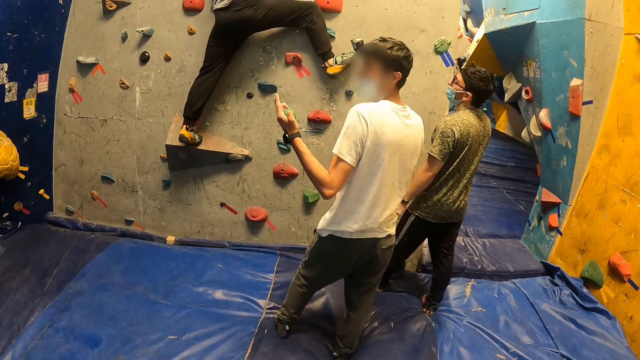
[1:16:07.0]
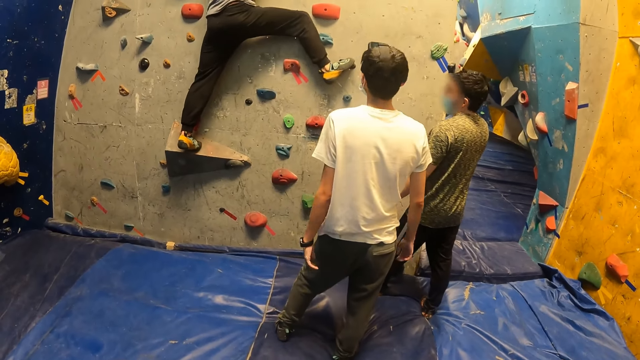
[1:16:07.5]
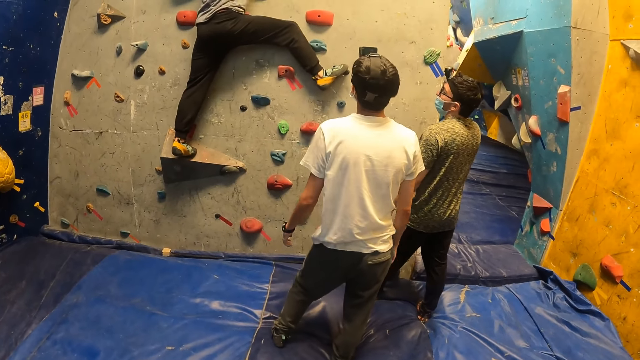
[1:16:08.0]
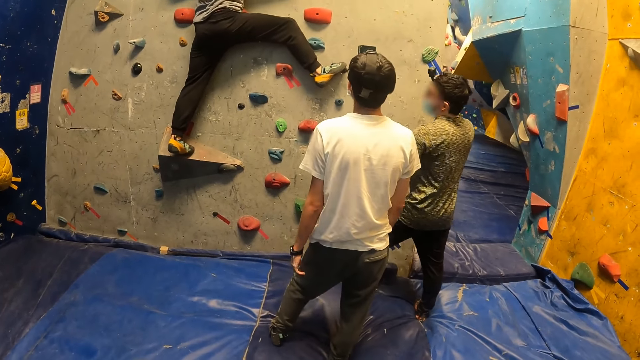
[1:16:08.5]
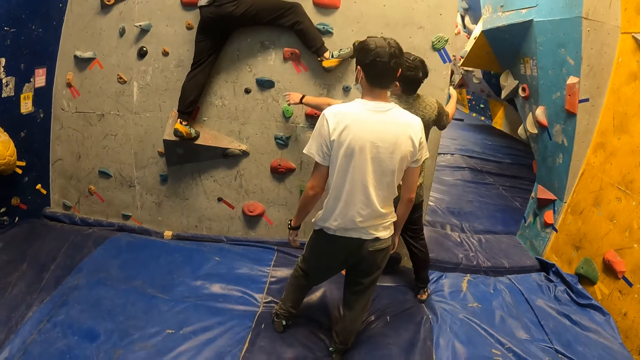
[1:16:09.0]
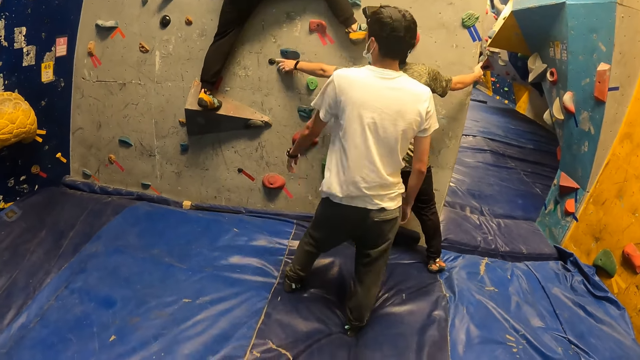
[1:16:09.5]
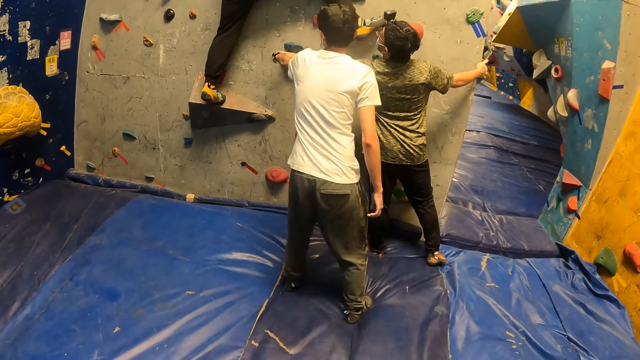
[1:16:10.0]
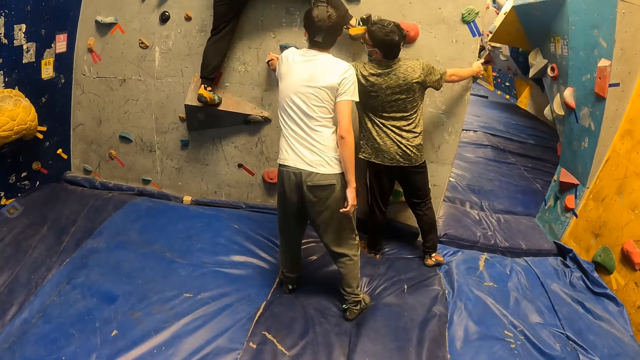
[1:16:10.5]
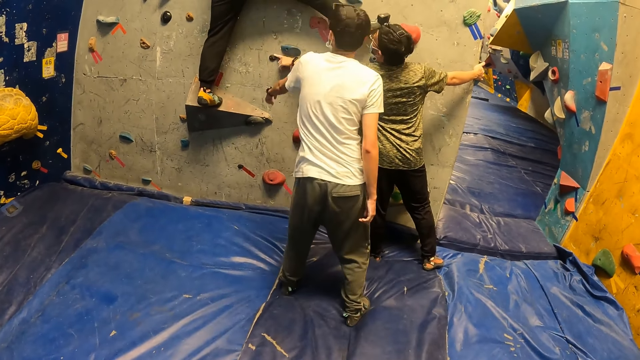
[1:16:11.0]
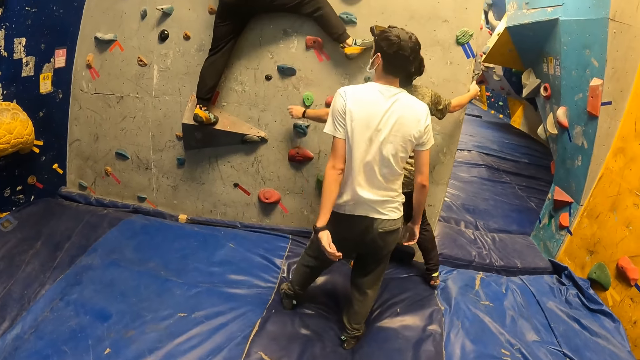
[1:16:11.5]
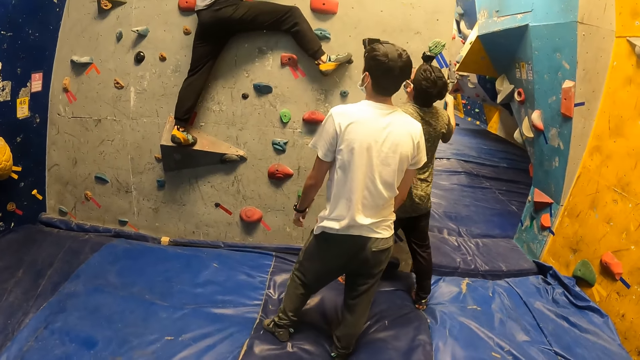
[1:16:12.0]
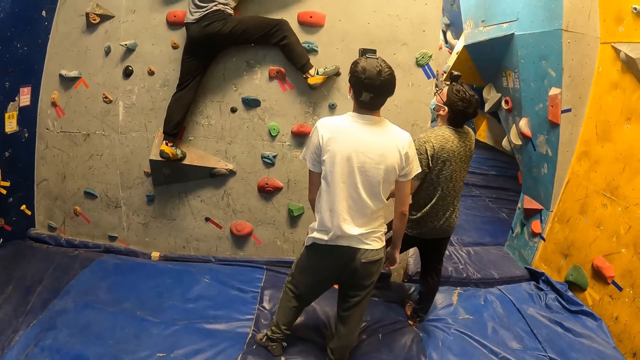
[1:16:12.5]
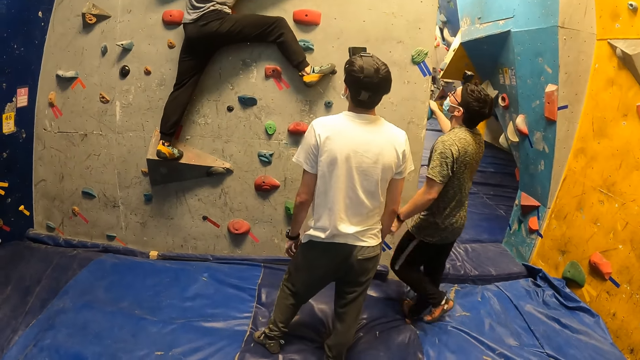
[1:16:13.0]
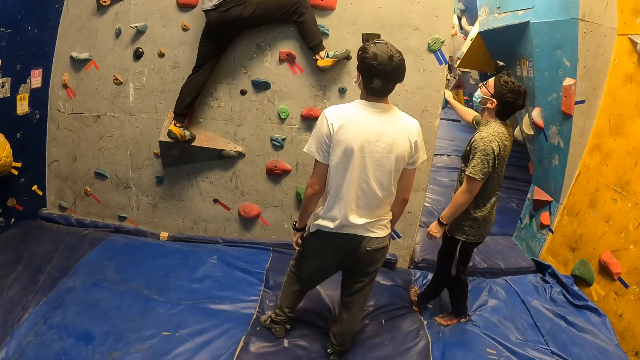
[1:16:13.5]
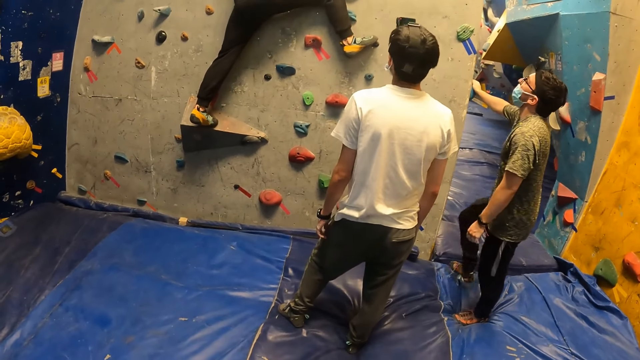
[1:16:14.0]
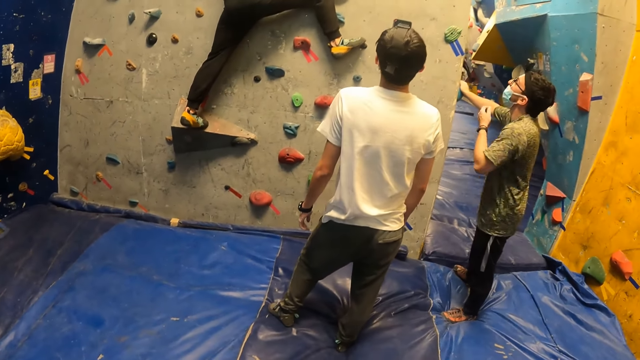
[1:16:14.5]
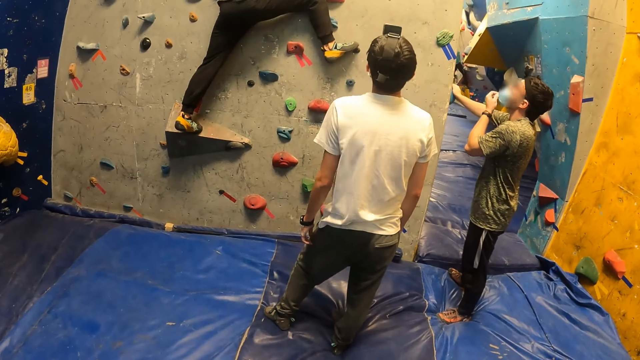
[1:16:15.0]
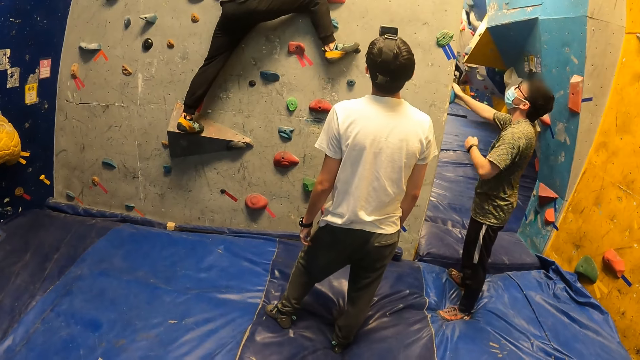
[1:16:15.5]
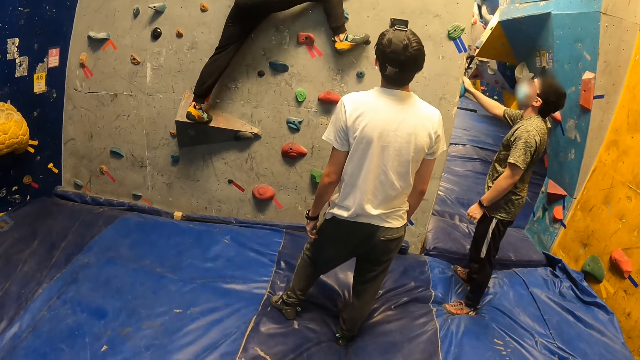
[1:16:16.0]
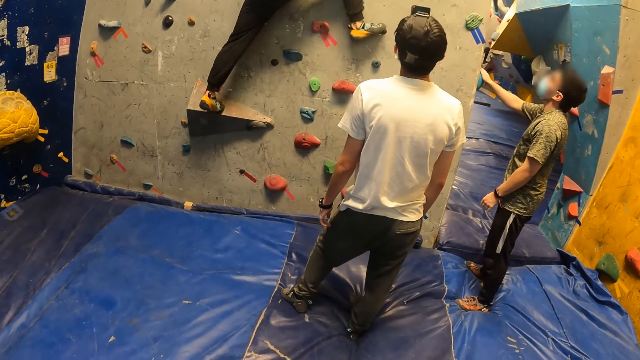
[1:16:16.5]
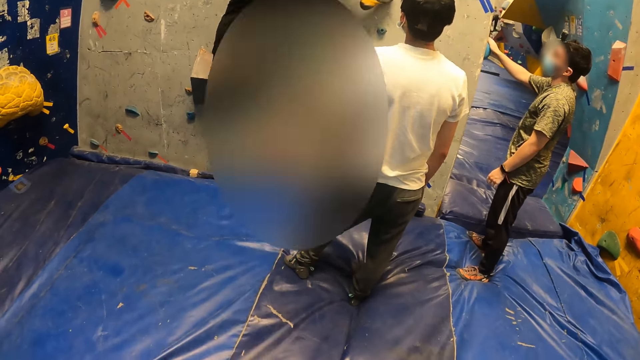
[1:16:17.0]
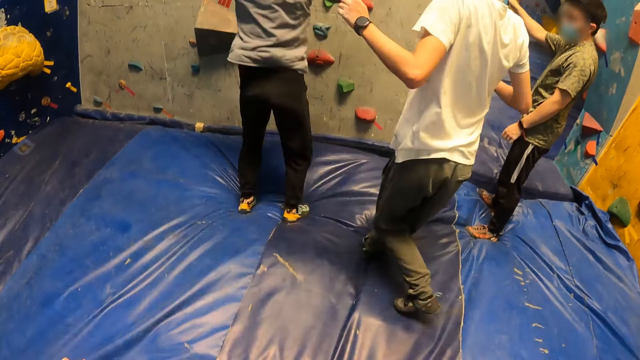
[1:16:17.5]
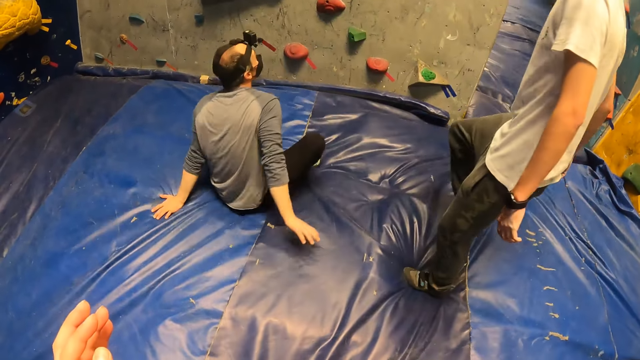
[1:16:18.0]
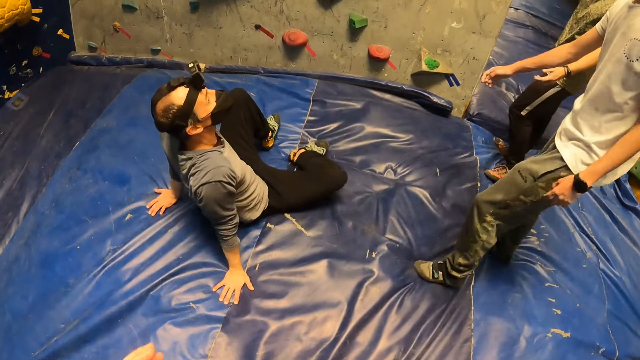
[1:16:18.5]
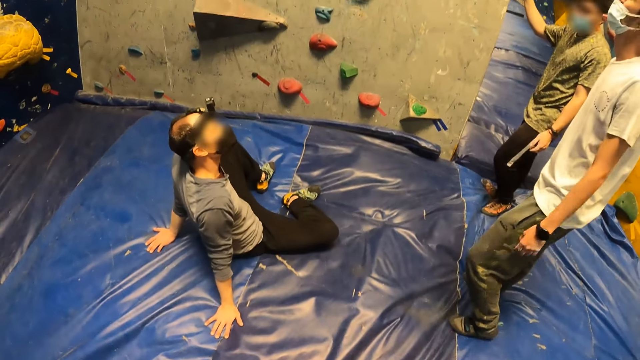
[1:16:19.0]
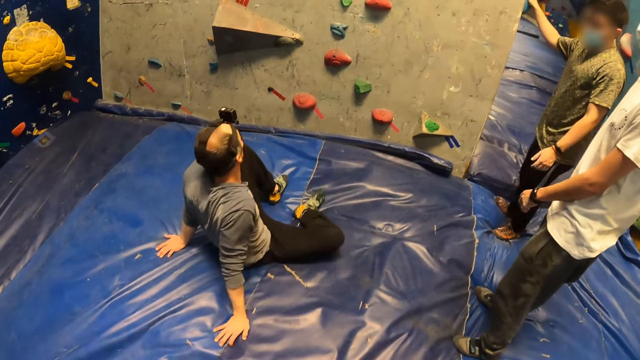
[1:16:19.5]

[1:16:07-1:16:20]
A man touches a climbing hold on the bouldering wall with his left hand. Another man touches the climbing hold on the bouldering wall with his left hand. The first man adjusts the facemask on his face with his left hand. Another man jumps down from the bouldering wall.

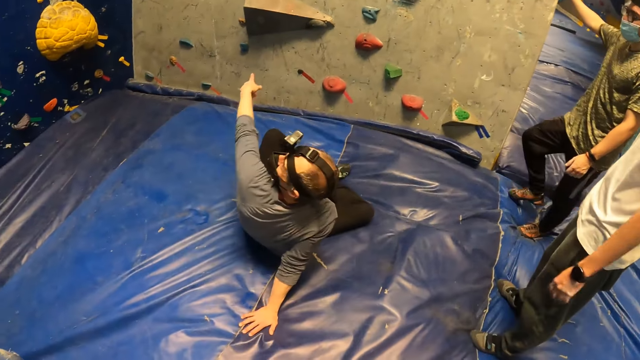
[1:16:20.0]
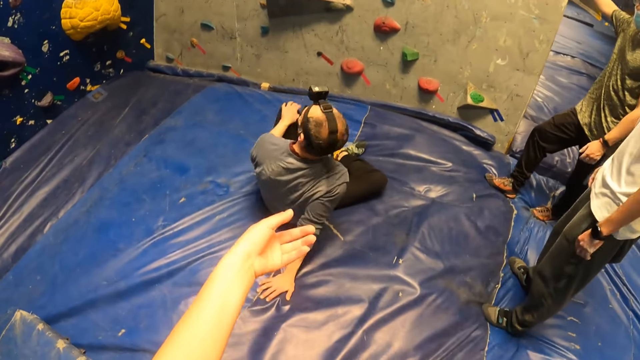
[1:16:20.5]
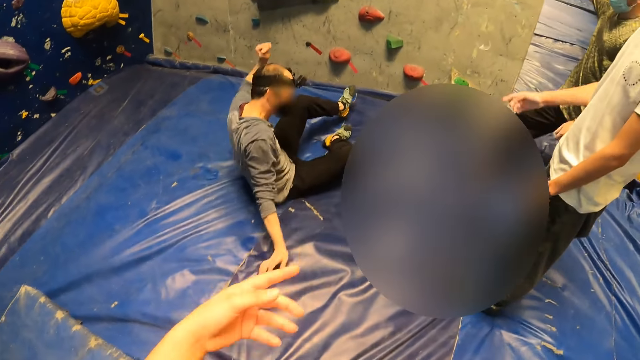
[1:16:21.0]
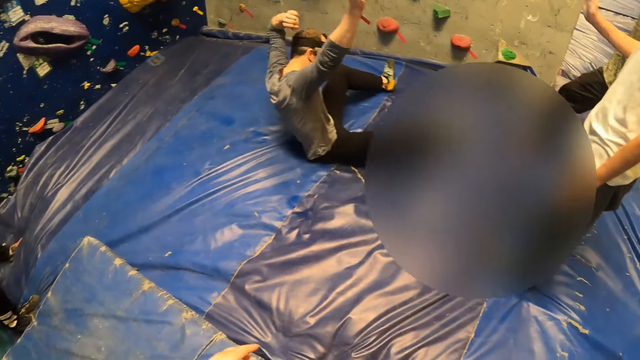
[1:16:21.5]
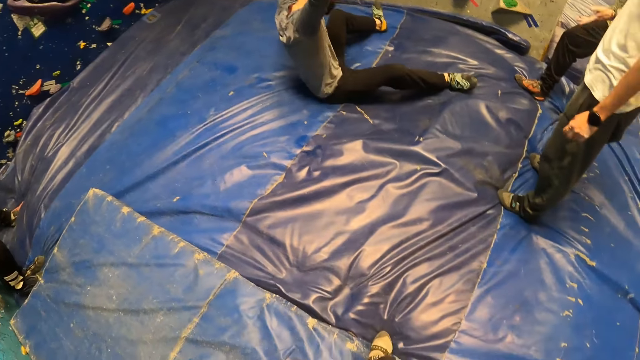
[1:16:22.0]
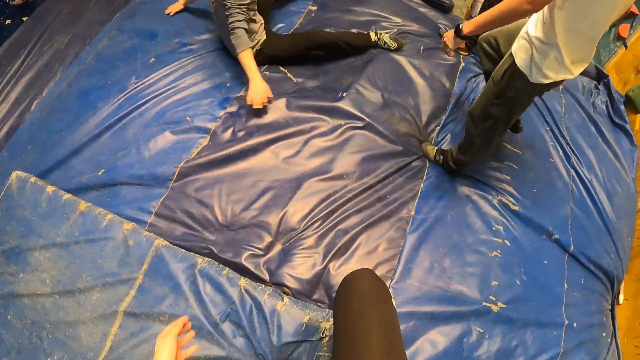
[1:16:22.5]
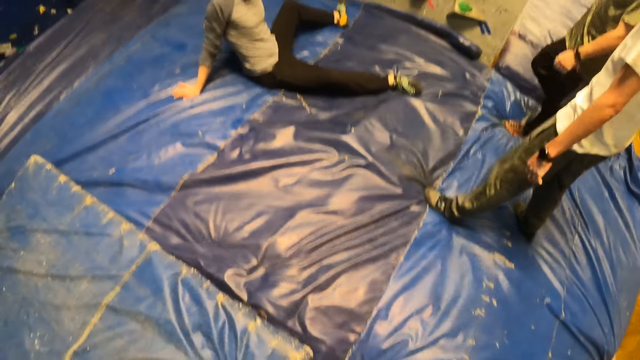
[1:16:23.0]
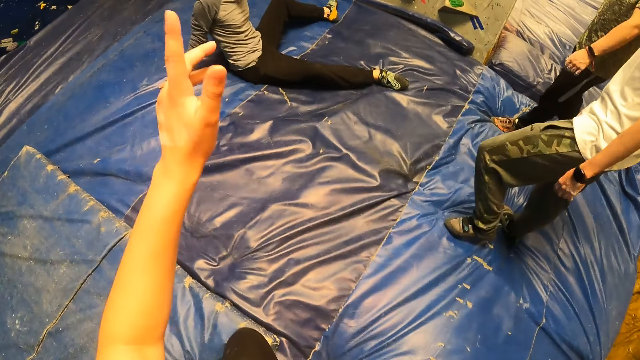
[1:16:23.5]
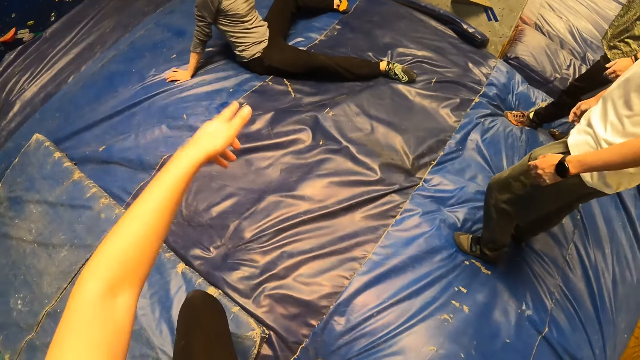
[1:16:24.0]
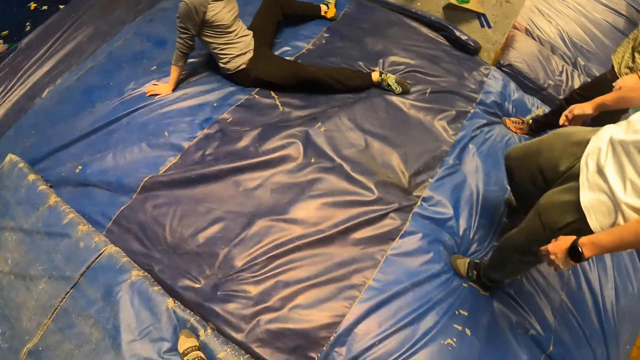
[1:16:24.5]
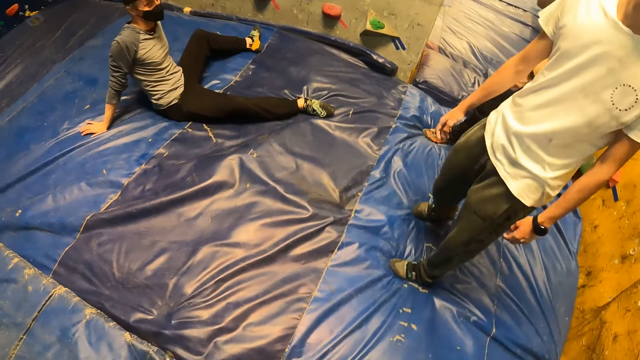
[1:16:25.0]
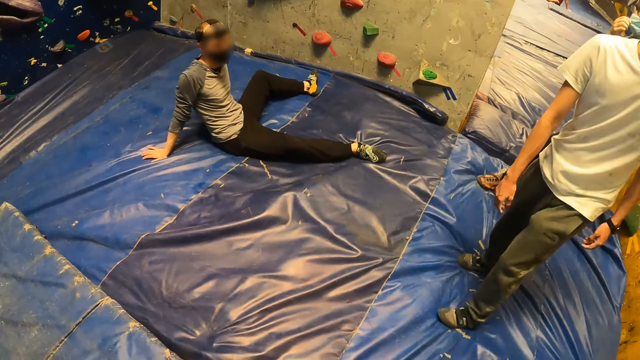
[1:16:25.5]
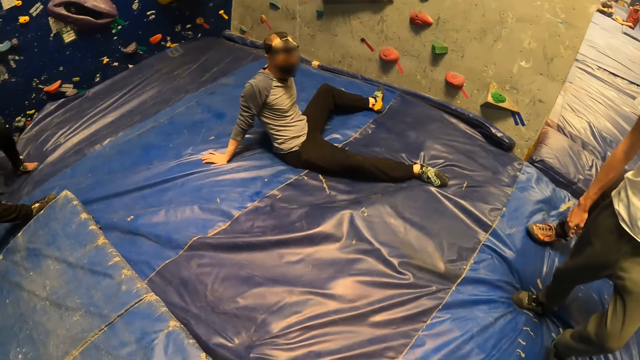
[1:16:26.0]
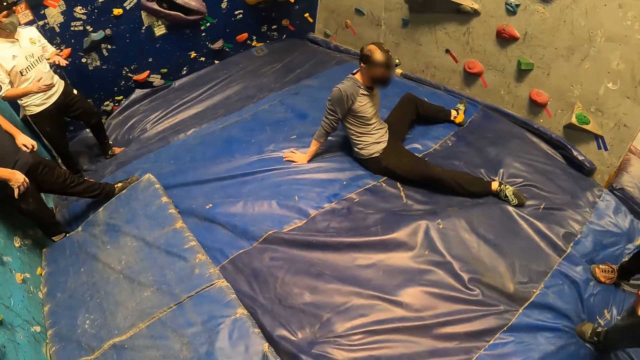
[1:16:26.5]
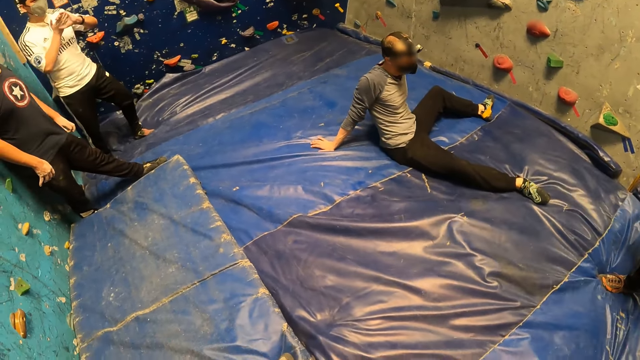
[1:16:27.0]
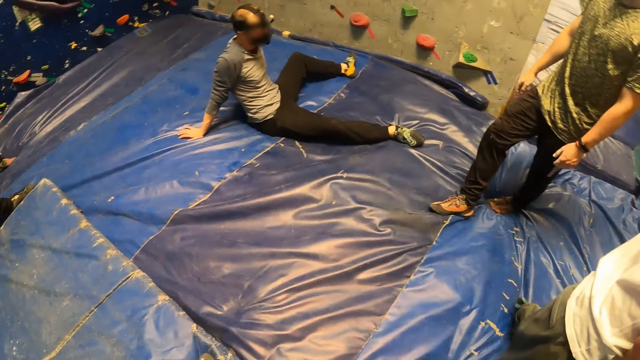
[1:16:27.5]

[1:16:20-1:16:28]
The camera wearer interacts with a man, another man and a third man.
